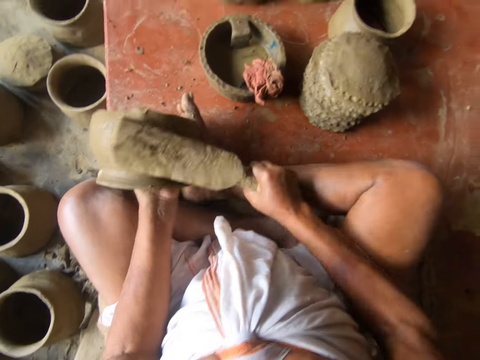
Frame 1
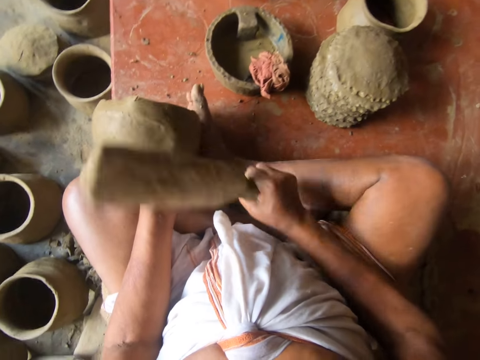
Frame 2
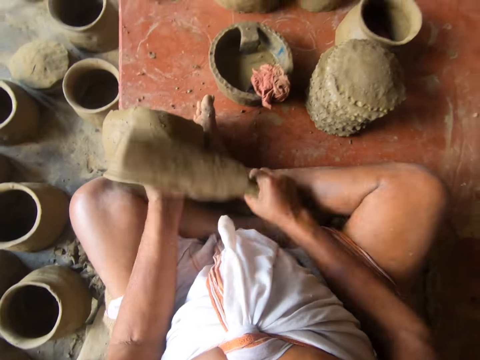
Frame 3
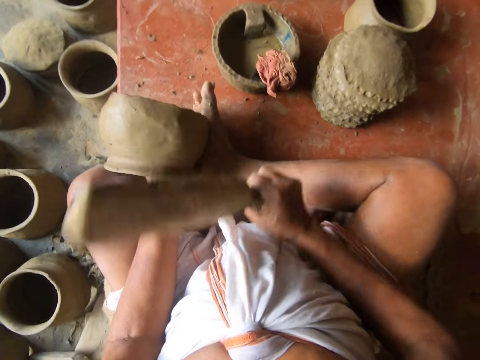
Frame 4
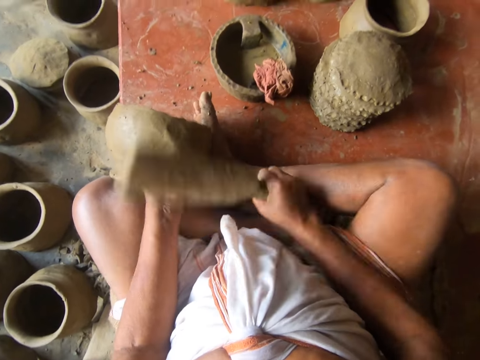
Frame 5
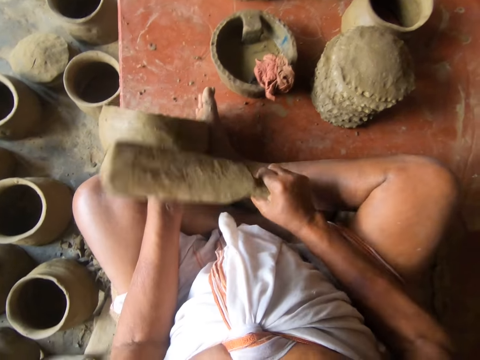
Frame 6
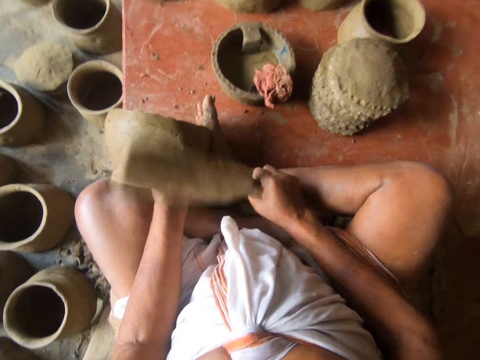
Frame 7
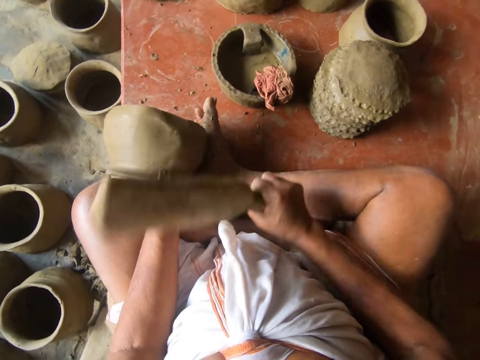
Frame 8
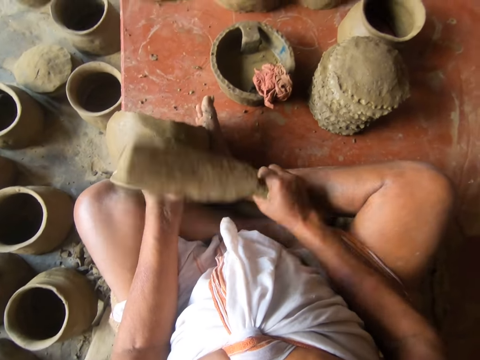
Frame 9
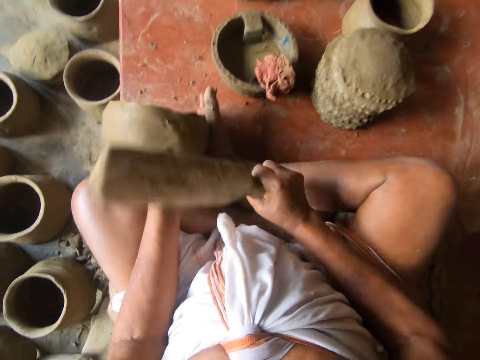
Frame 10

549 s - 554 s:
The camera wearer hits the mold with a mortar.

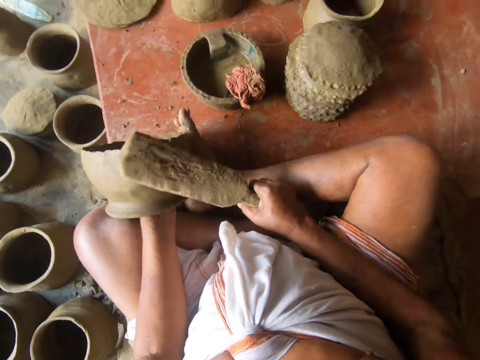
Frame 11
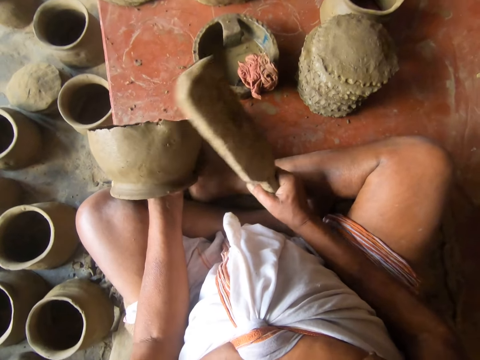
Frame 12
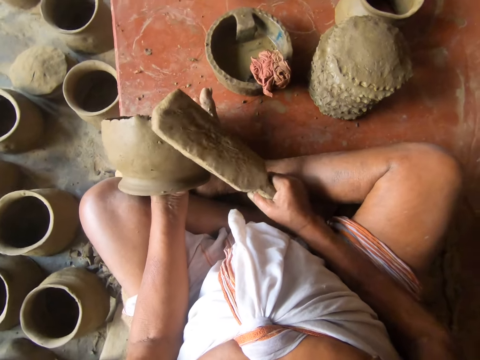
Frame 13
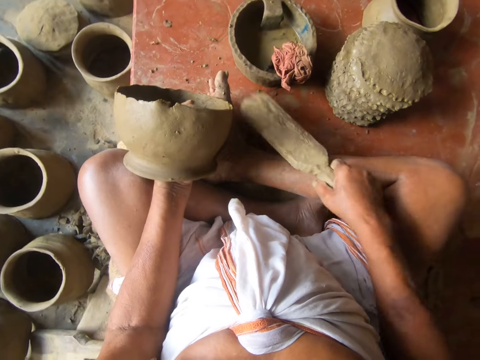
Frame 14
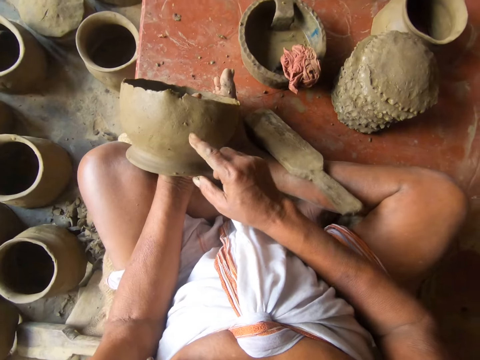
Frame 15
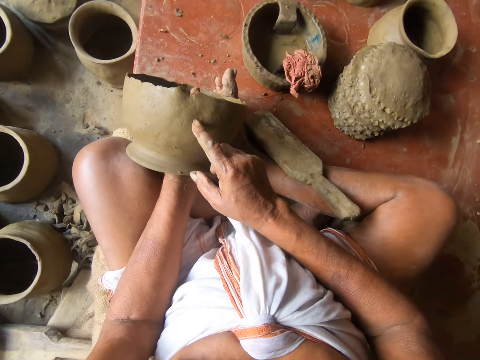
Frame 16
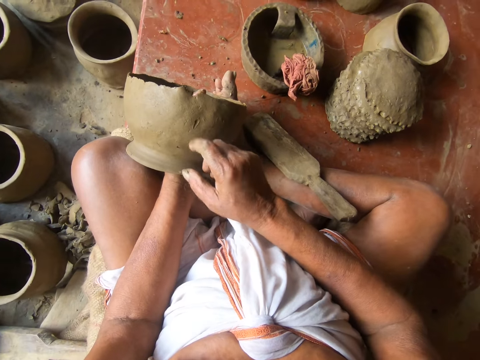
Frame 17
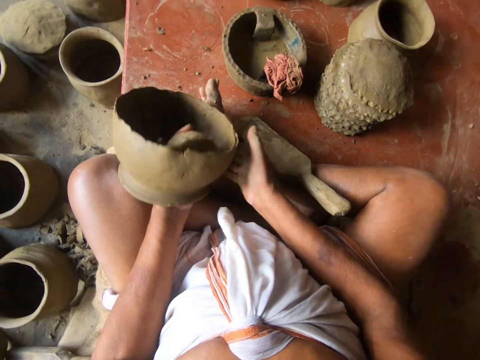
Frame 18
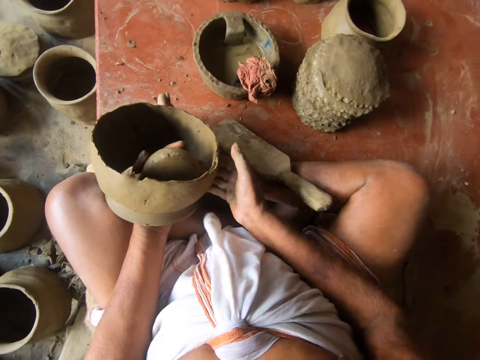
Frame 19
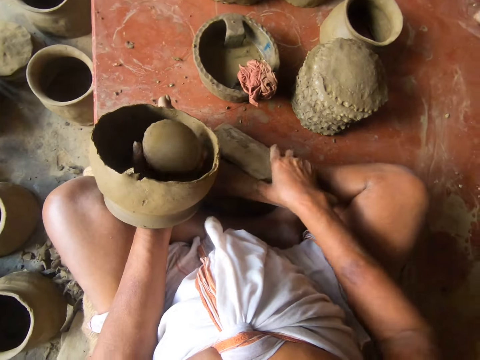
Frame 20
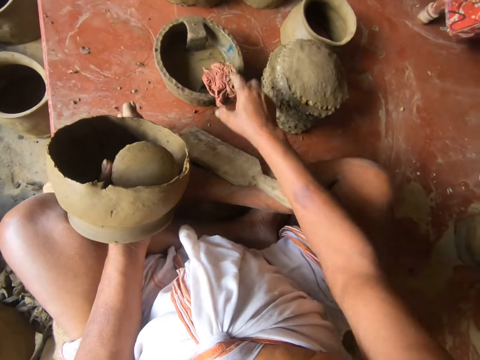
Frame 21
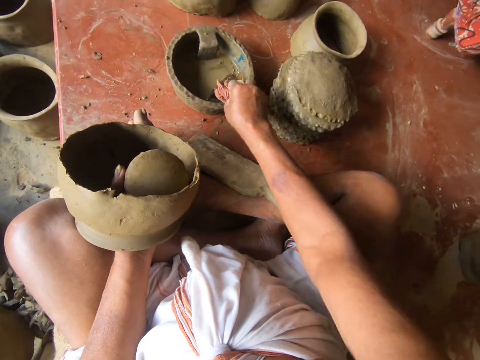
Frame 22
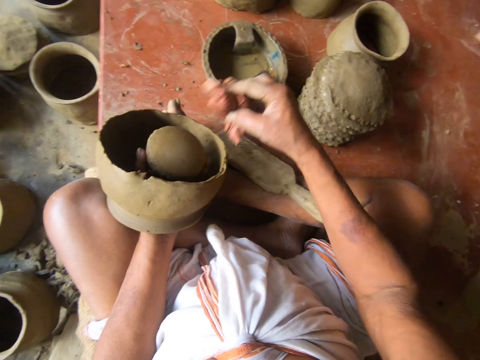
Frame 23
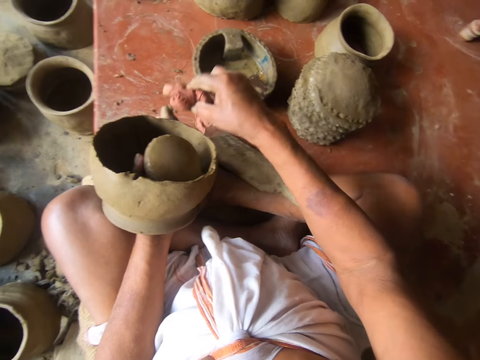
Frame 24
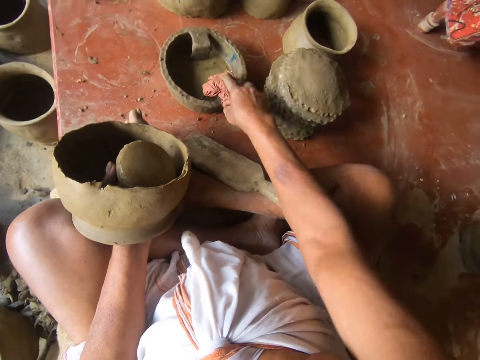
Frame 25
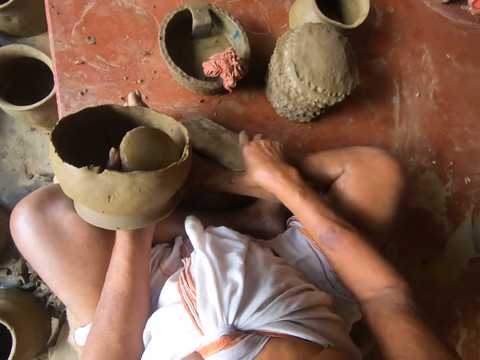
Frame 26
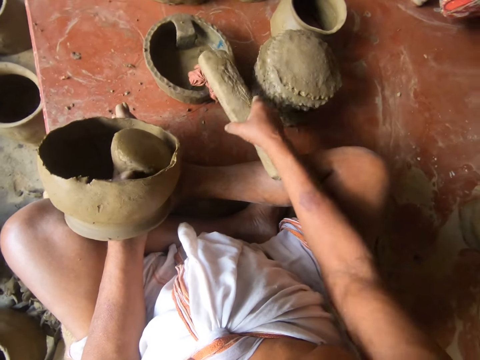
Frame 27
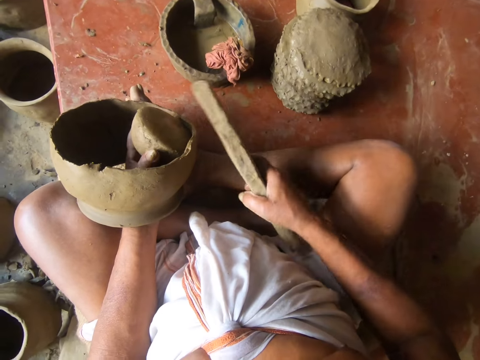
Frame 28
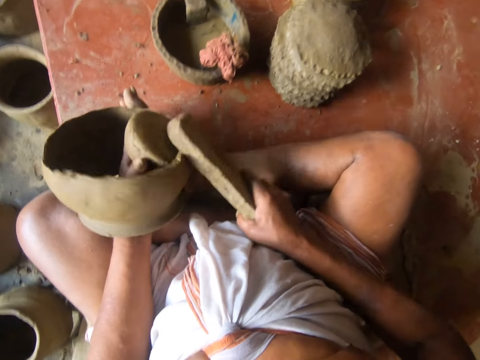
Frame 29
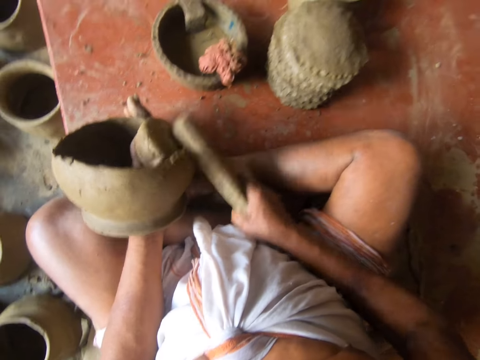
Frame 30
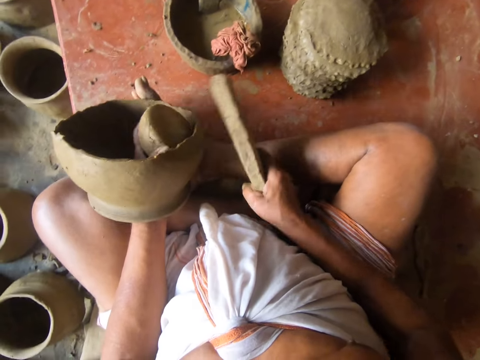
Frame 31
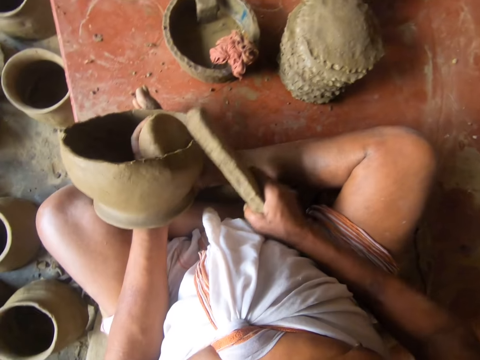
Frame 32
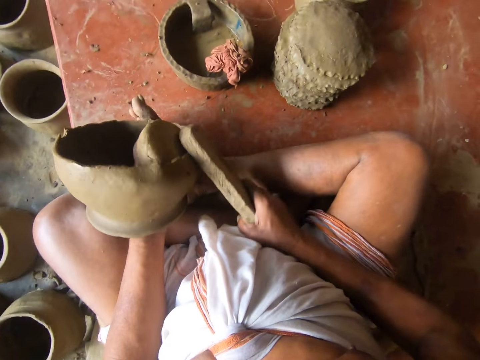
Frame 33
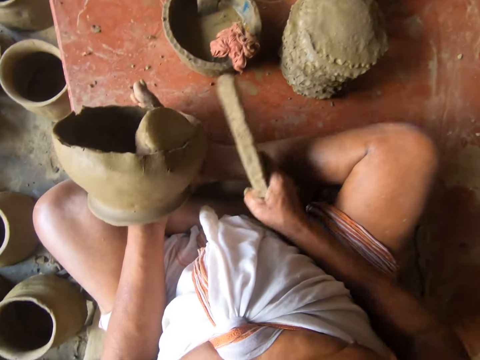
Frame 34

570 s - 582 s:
The camera wearer puts down the wood. They touch the pot with a finger, turn the pot, and pick up the wood. They pick up the piece of cloth on the pot, rub the pot, and place the piece of cloth on the pot. They pick up the pottery shaper or wood on the ground. They hit the pot with the wood.

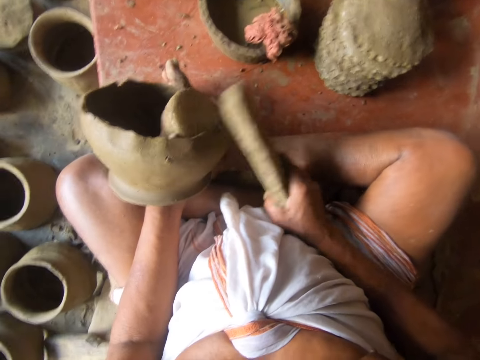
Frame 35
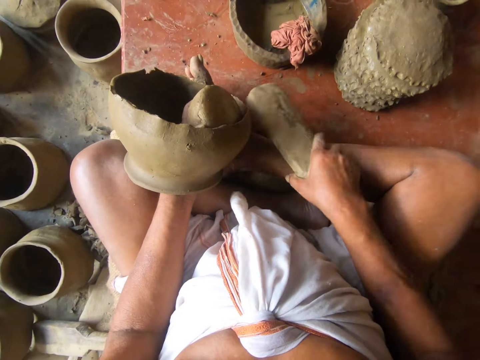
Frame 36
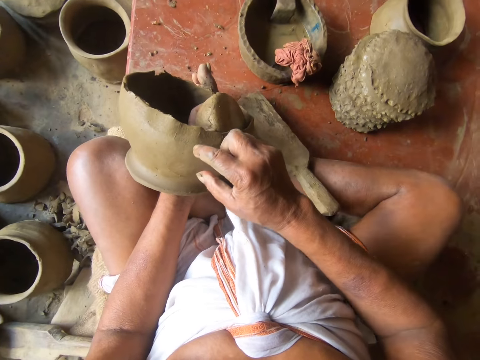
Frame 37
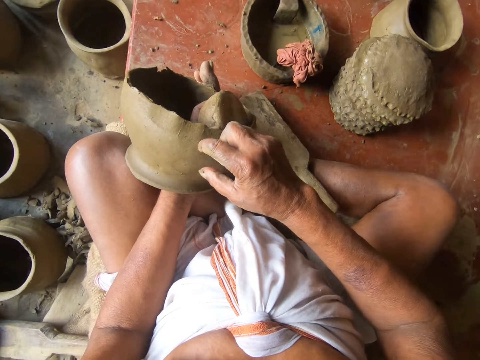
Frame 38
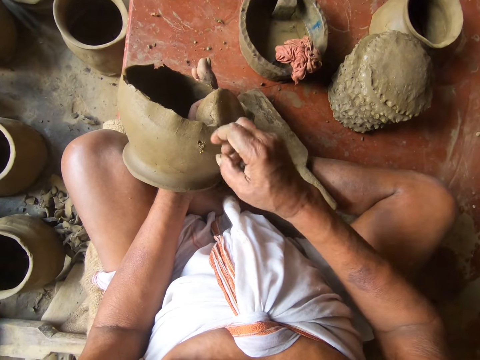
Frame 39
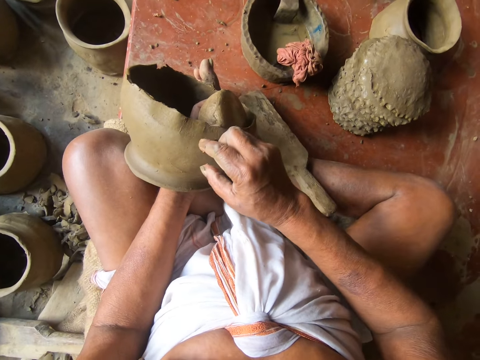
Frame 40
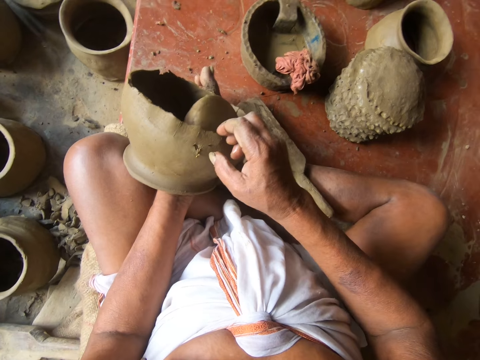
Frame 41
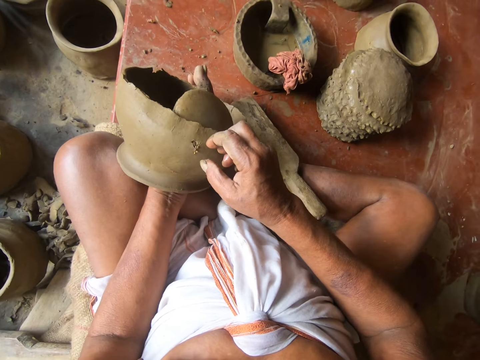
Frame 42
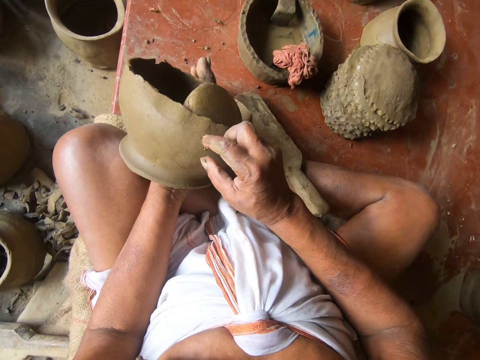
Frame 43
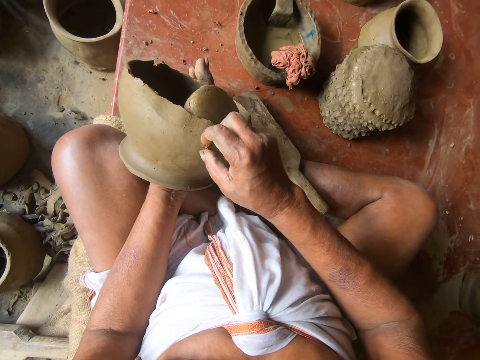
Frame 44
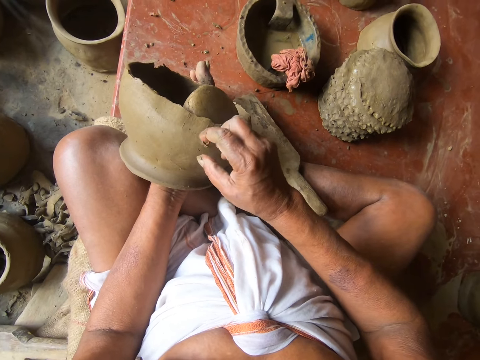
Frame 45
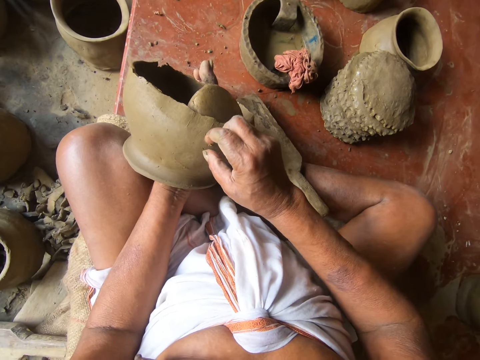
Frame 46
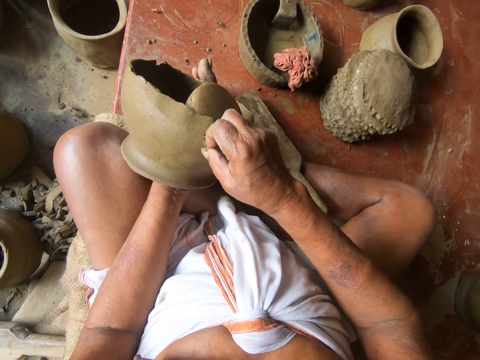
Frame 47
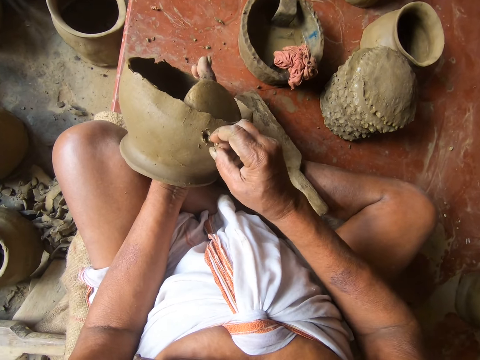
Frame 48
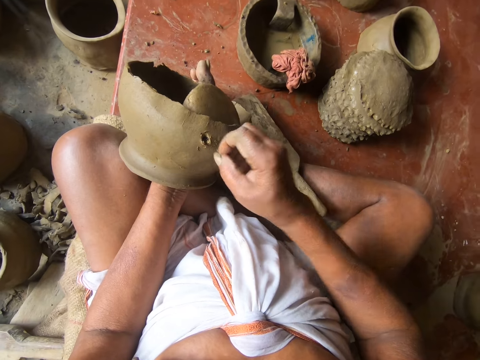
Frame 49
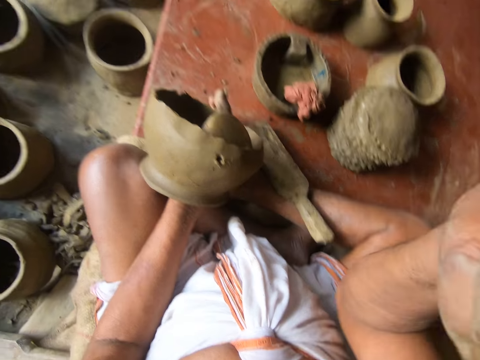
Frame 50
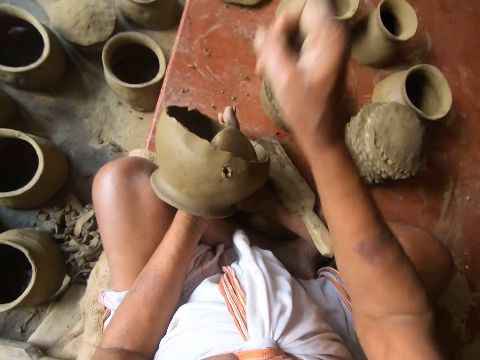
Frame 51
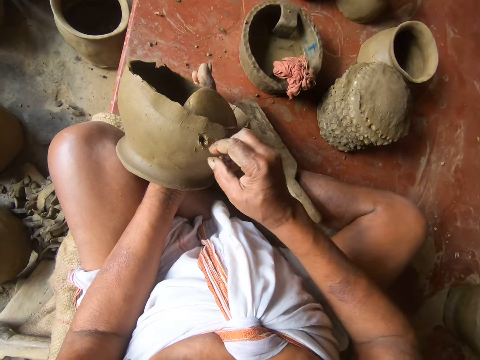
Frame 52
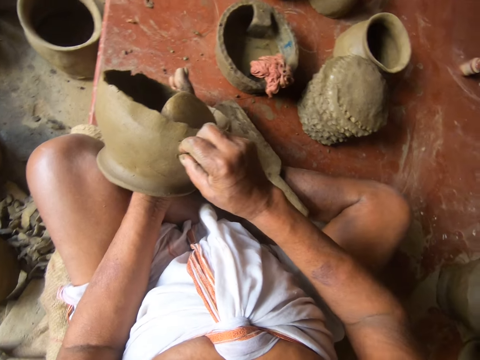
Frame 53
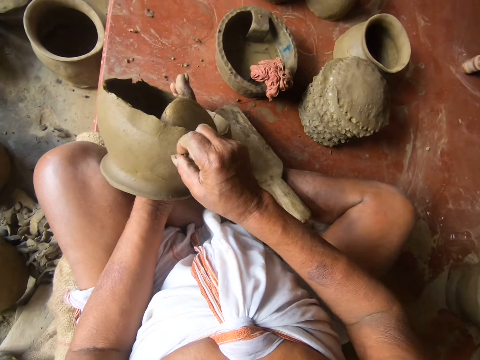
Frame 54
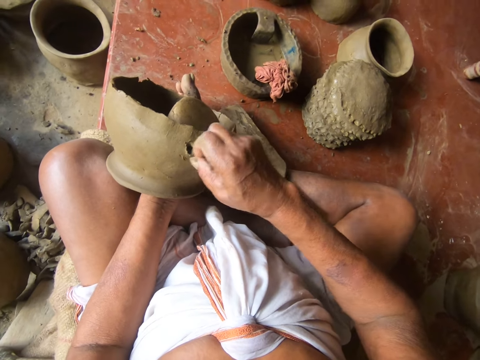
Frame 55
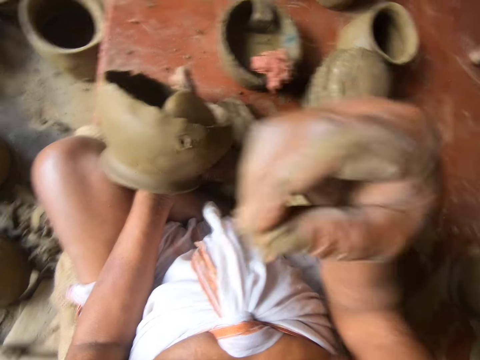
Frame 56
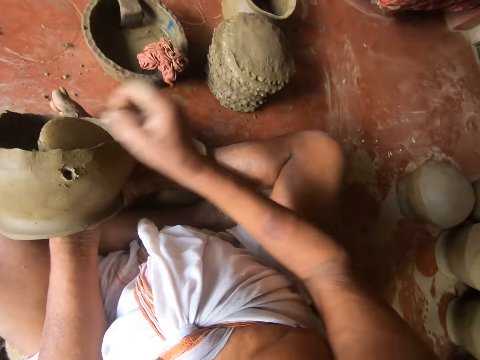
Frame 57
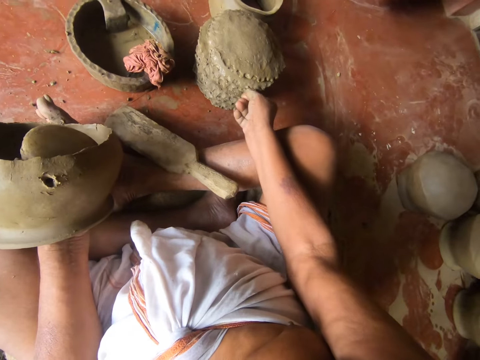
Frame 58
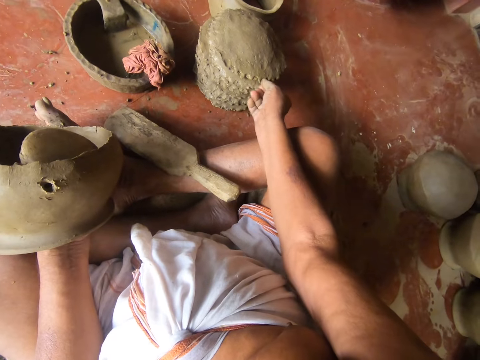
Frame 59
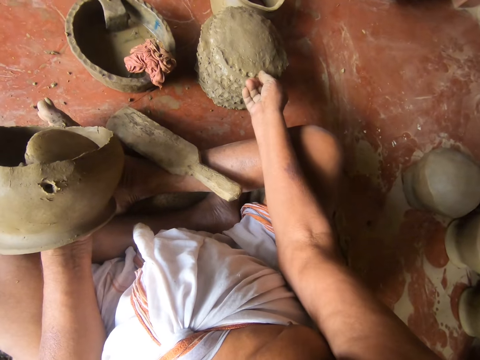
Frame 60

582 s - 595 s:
The camera wearer places the pottery shaper on the ground. They touch the pottery with a finger. They remove a piece of clay on the pottery. They throw the clay waste, pick the clay waste with a hand, and throw the clay waste.
